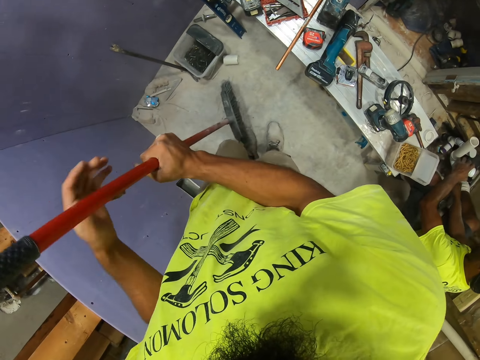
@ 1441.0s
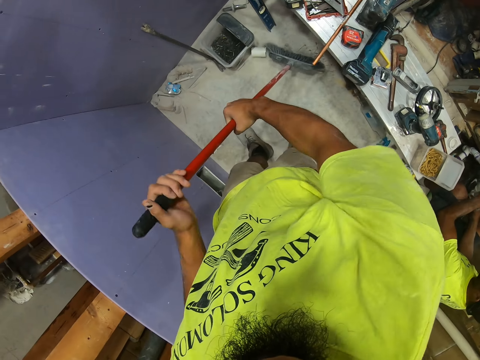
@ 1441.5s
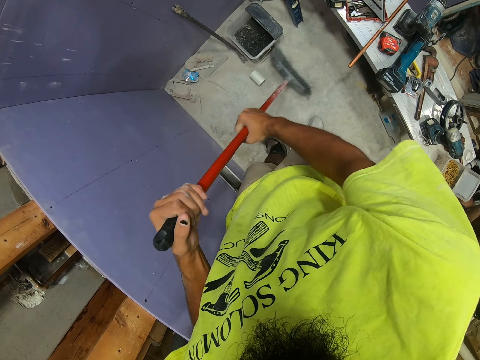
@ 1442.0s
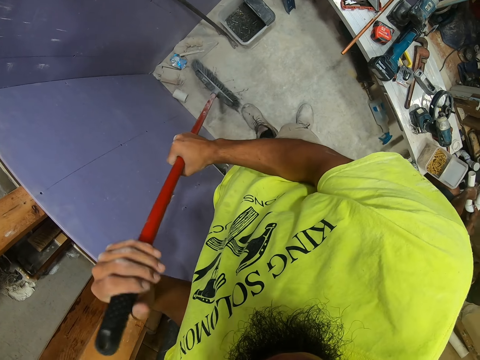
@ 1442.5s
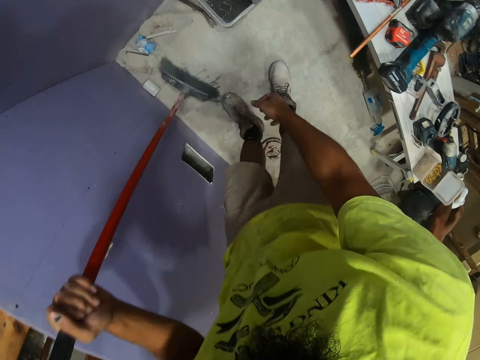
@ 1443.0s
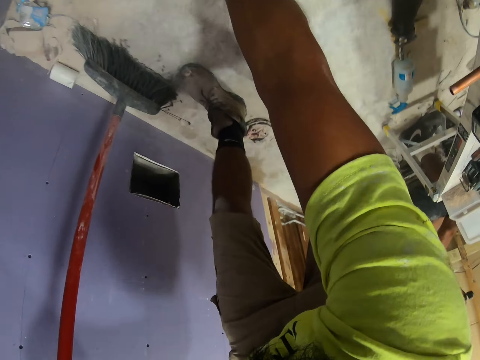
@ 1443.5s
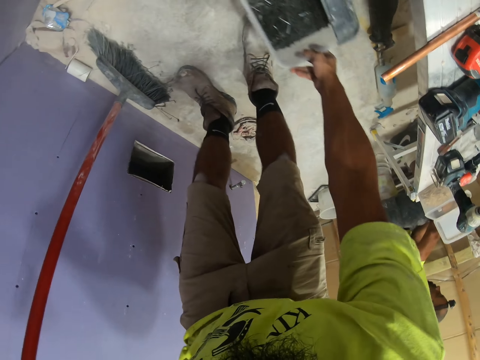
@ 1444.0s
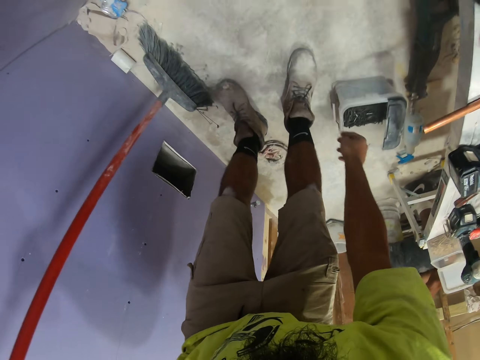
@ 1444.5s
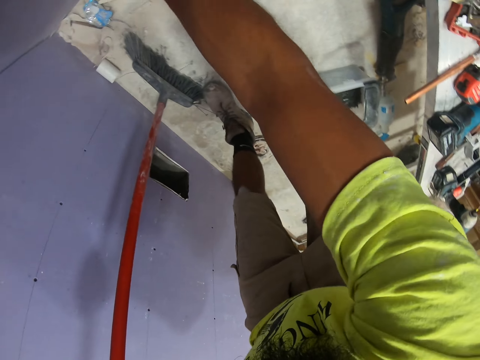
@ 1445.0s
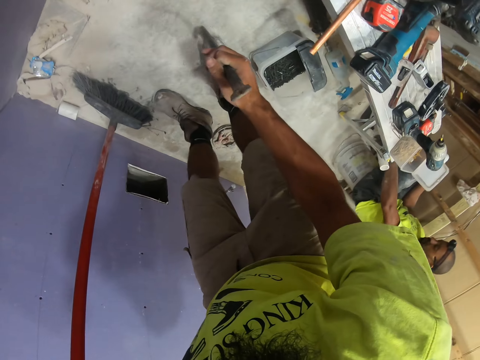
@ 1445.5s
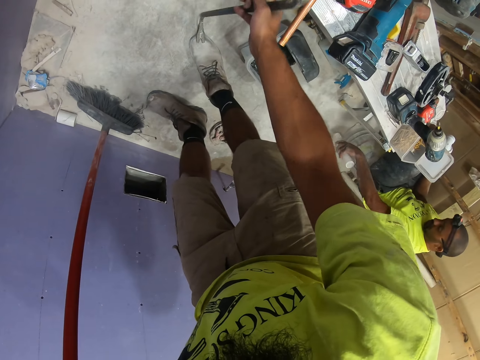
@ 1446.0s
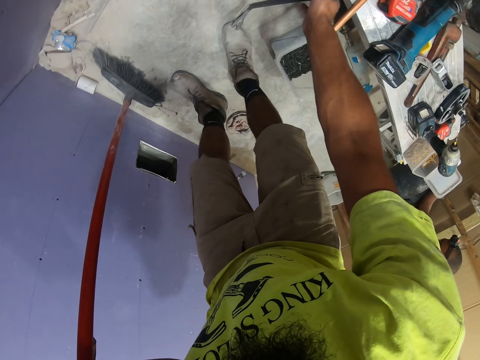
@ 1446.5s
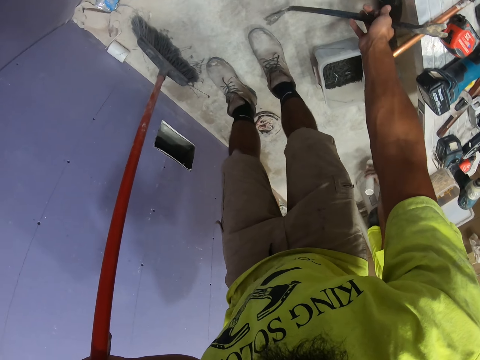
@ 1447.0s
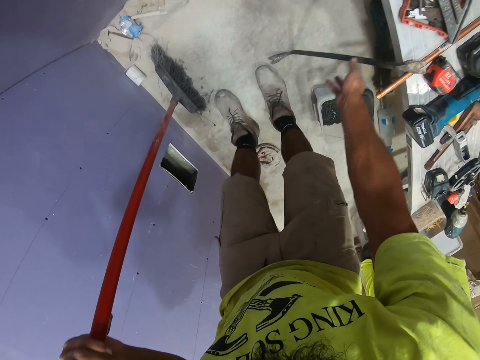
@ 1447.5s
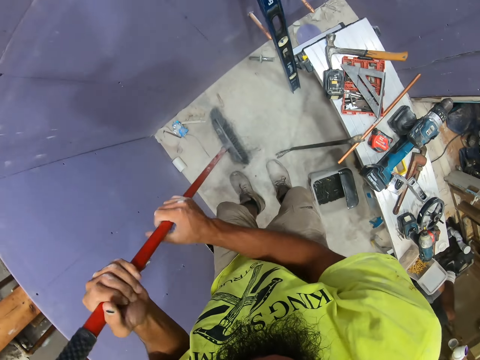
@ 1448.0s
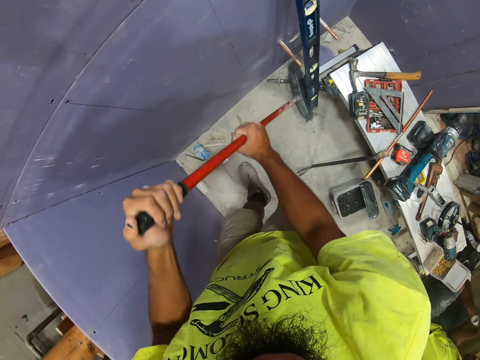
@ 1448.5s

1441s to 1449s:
The camera wearer swings the right hand. They pick up the bucket with the right hand. They swing the right hand. They drop the bucket on the floor. They pick up a metal rod with the right hand. They drop the metal rod on the floor. They swing the right hand. They hold the broom with both hands.

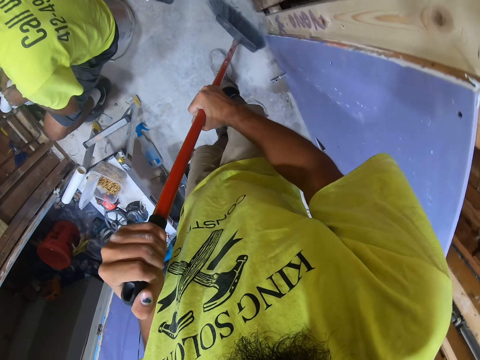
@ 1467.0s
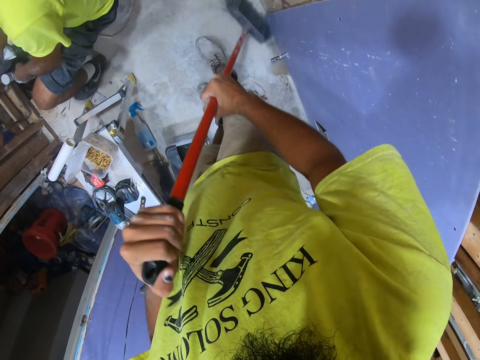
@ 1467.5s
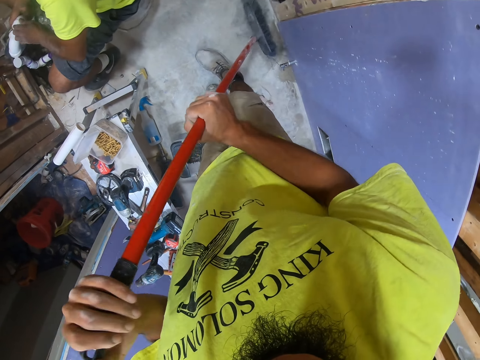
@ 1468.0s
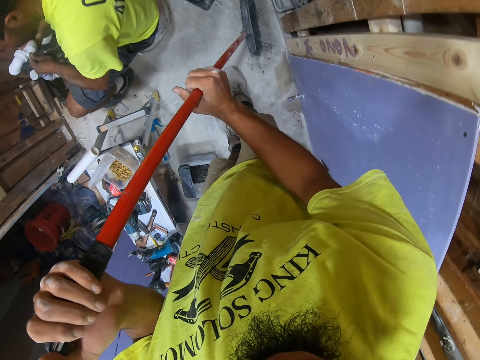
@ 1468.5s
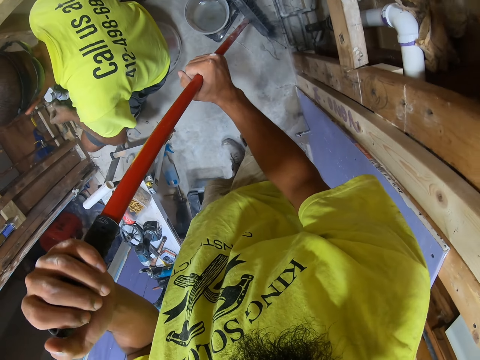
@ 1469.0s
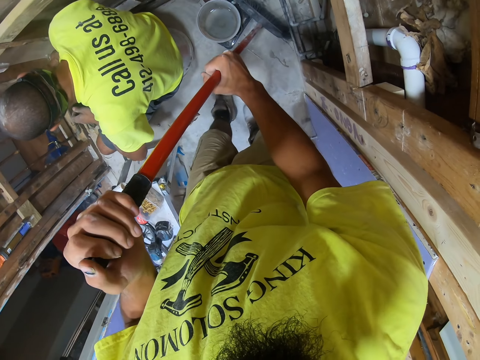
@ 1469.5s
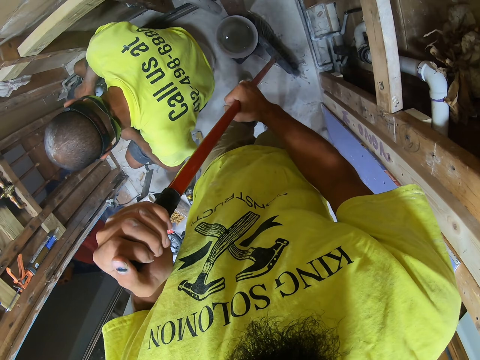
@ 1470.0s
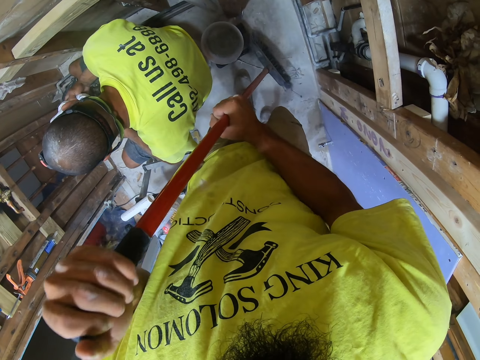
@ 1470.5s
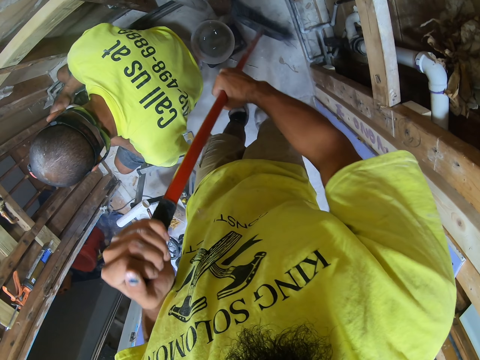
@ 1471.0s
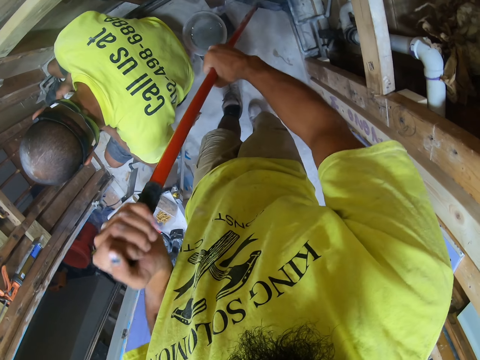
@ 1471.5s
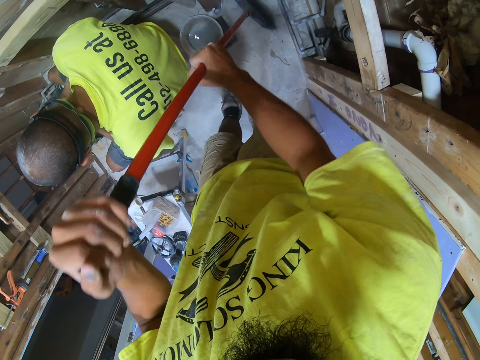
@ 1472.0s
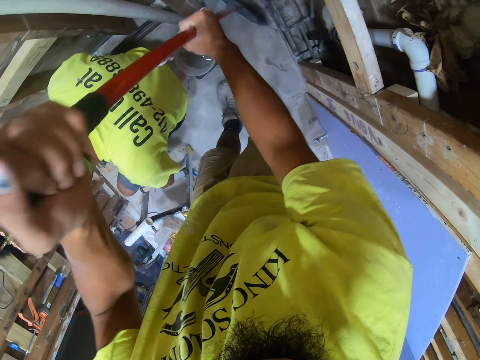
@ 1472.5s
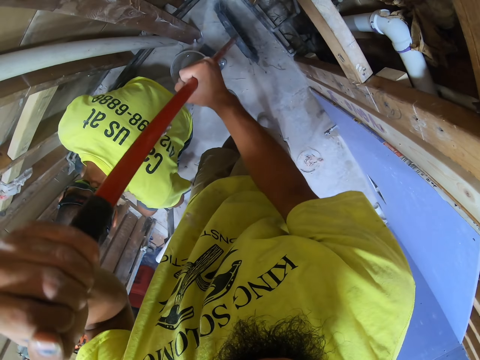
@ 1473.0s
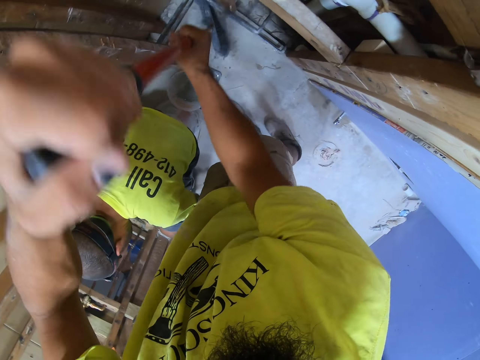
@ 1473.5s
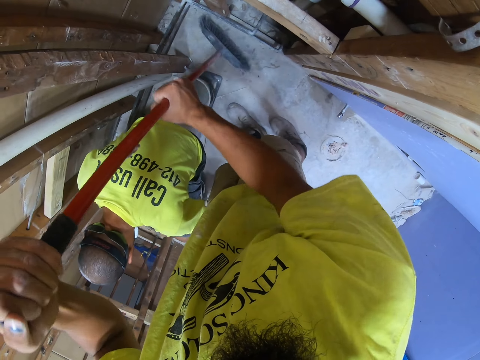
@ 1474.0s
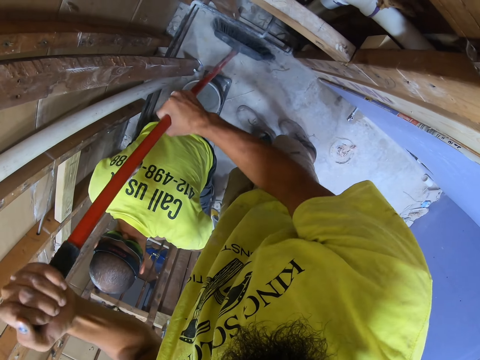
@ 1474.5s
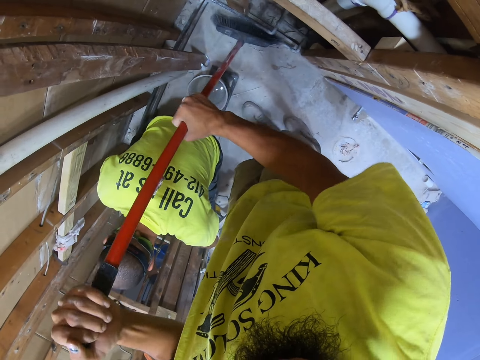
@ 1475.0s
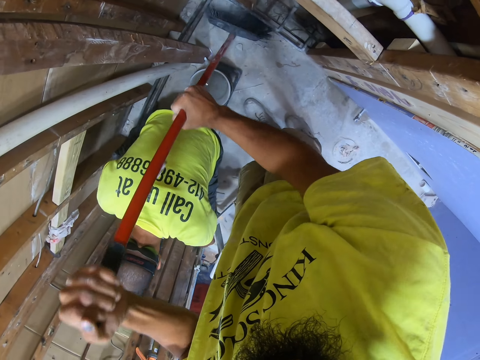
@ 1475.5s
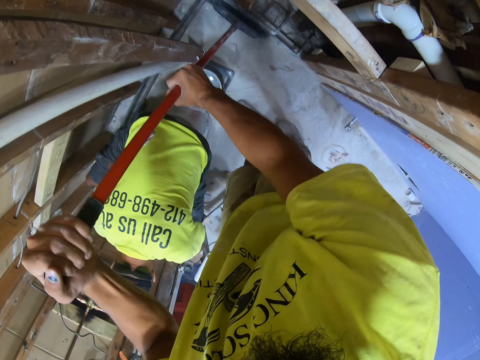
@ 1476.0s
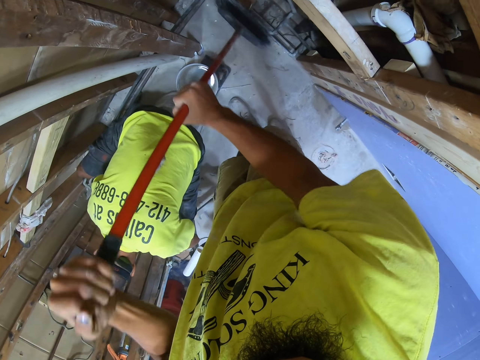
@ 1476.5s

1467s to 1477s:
A man touches something. The camera wearer pushes the container. They sweep the floor using the broom.

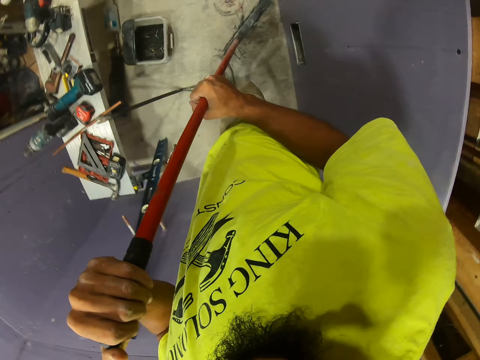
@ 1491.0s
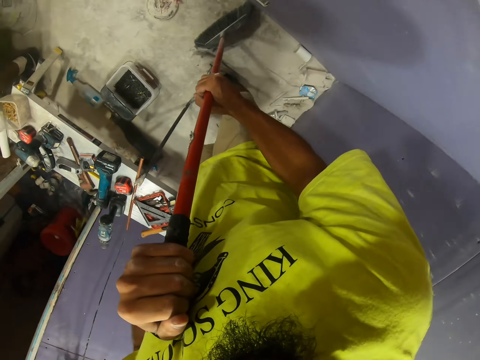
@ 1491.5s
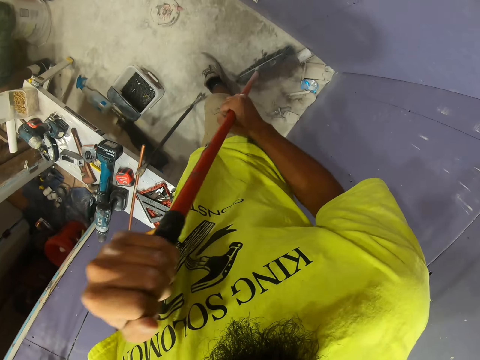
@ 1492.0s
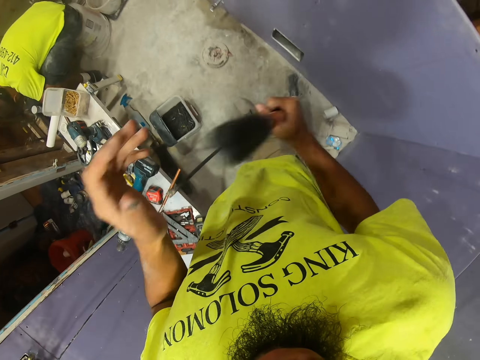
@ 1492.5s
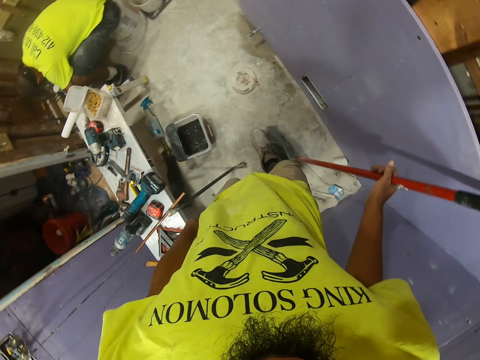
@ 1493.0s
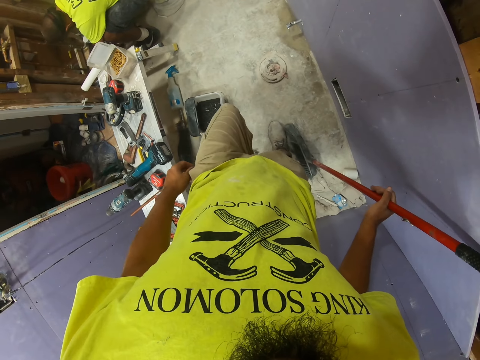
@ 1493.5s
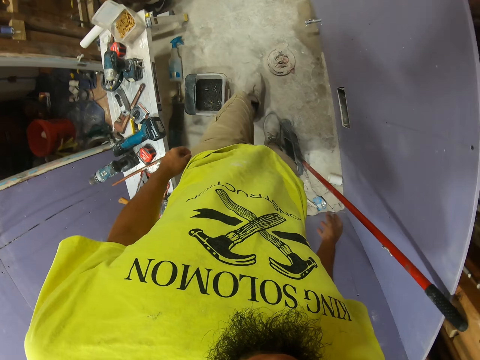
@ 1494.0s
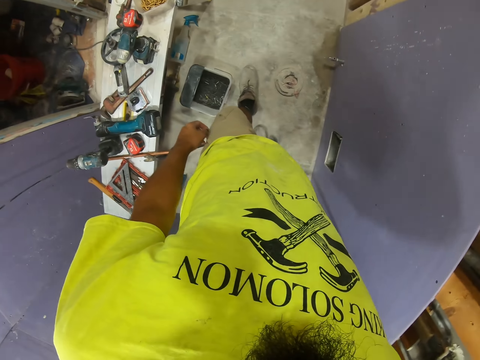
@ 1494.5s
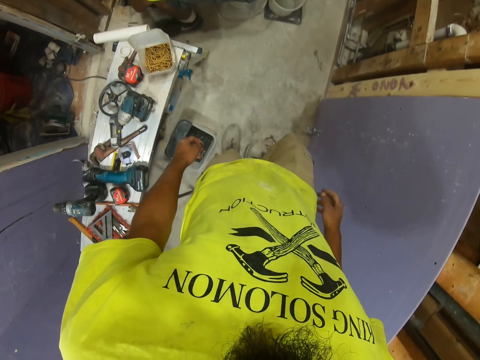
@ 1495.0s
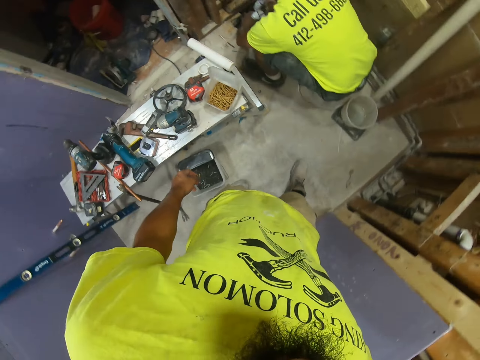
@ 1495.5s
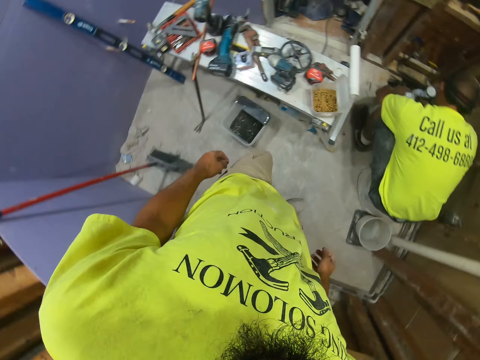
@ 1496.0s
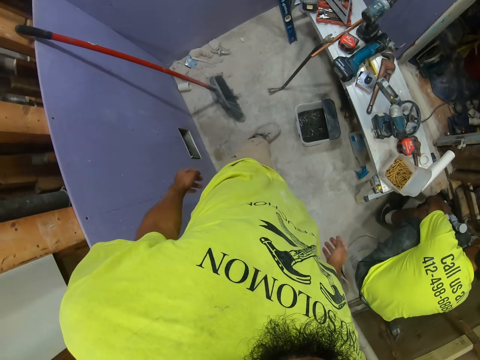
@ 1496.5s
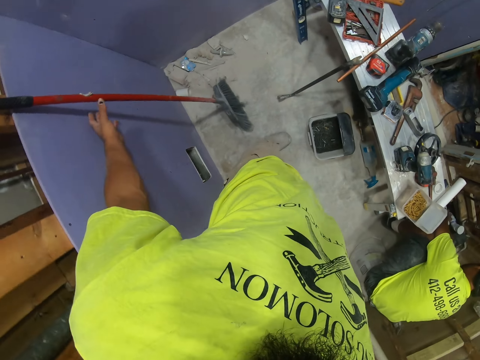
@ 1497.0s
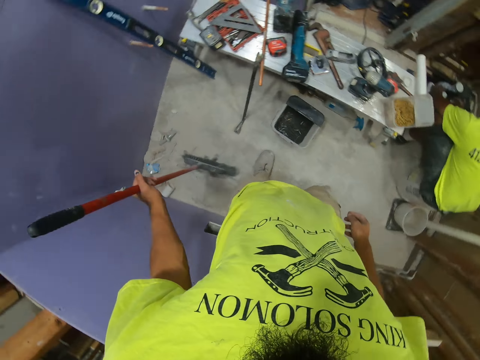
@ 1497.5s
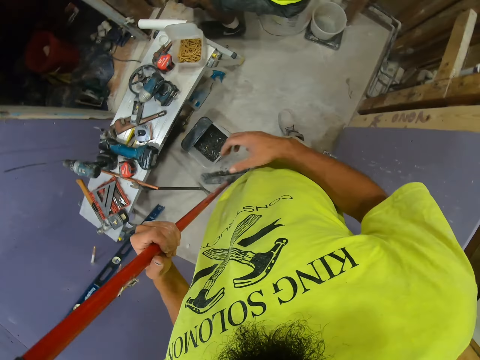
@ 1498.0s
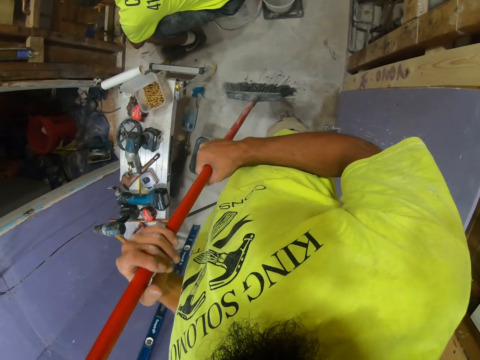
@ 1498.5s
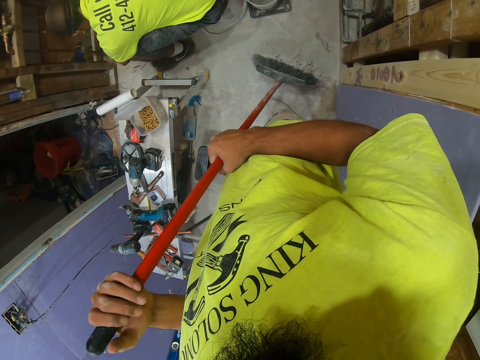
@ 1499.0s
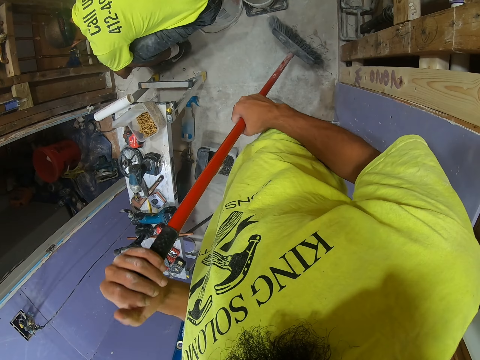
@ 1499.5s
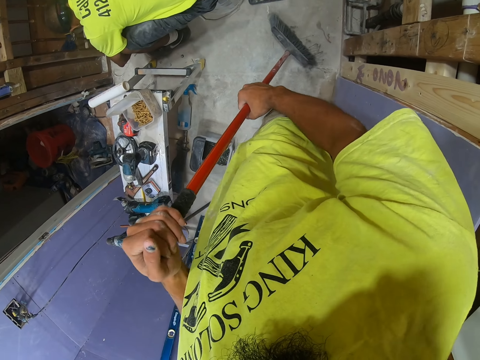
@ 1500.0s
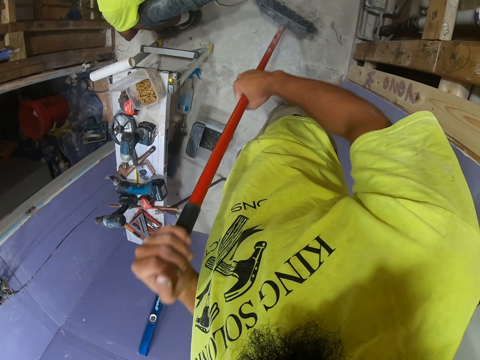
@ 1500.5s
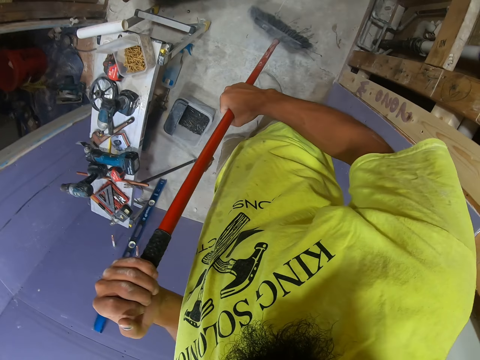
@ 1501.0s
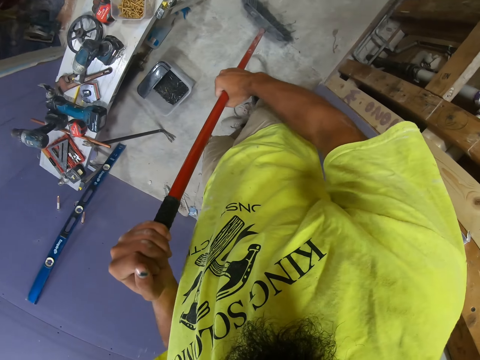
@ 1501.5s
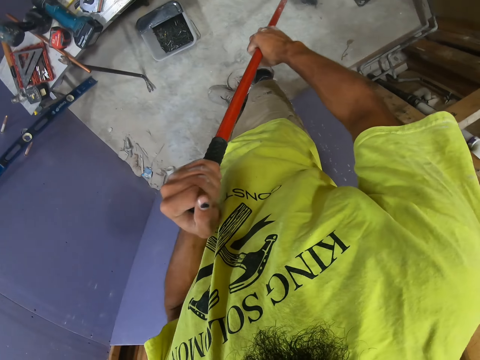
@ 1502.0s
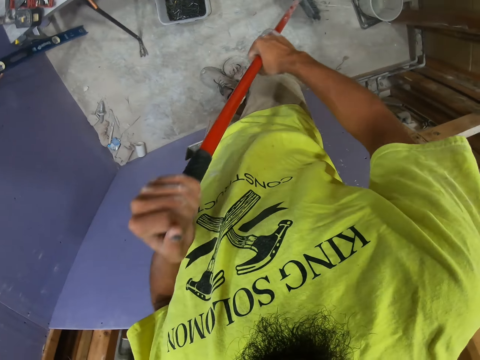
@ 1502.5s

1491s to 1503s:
The camera wearer leans the broom on the wall. They put the broom away. They walk in the house. They take the broom with the right hand. They swing the left hand. They hold the broom with both hands. They sweep the floor using the broom.
